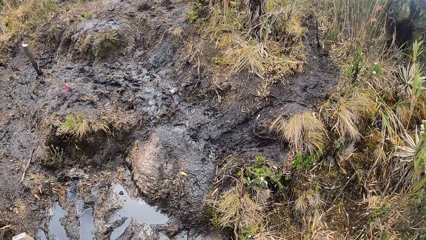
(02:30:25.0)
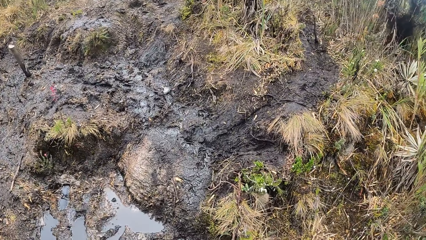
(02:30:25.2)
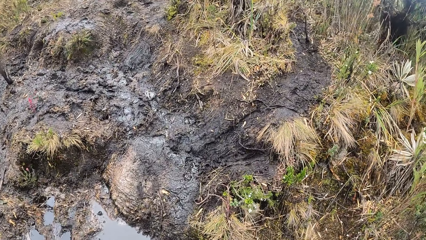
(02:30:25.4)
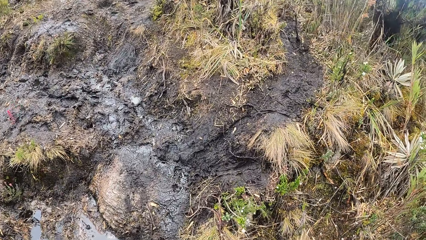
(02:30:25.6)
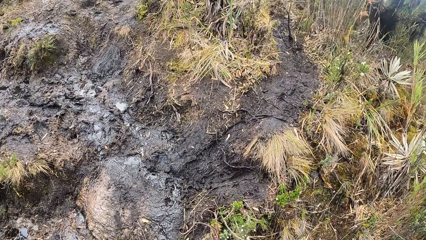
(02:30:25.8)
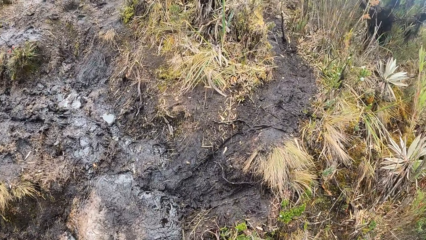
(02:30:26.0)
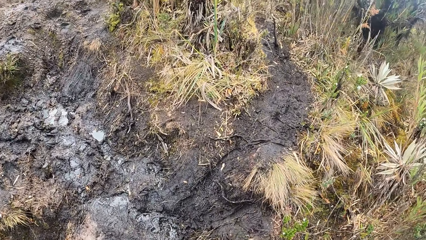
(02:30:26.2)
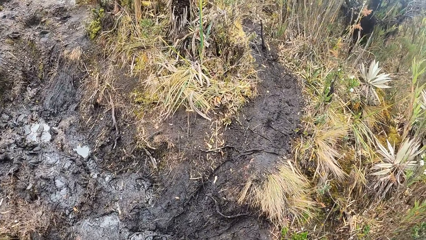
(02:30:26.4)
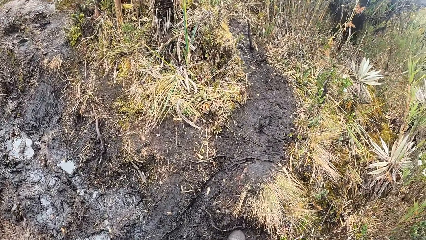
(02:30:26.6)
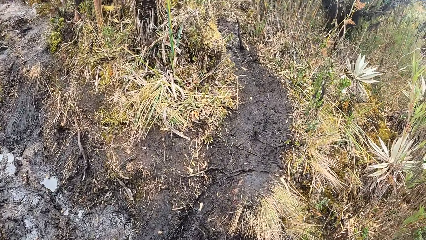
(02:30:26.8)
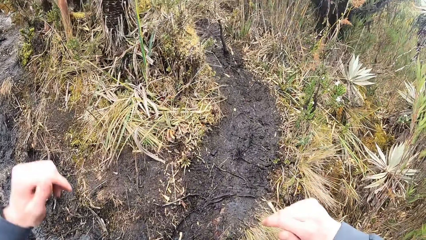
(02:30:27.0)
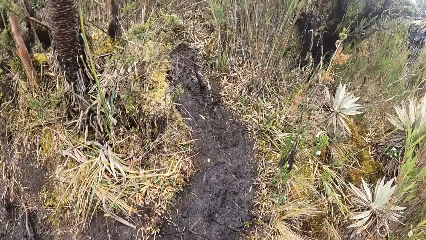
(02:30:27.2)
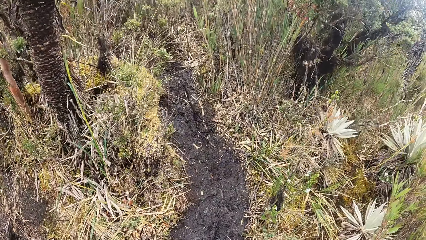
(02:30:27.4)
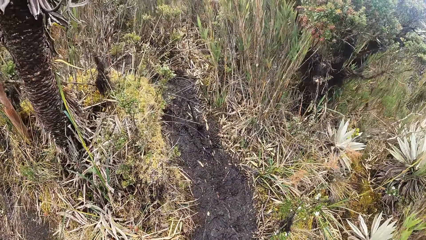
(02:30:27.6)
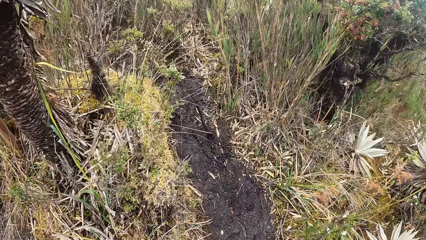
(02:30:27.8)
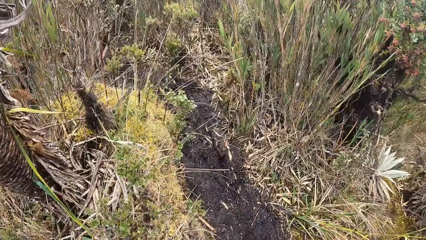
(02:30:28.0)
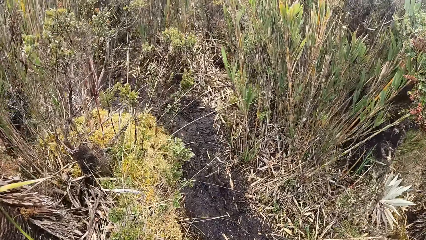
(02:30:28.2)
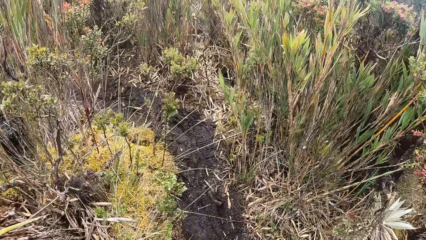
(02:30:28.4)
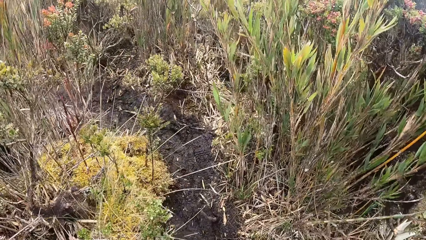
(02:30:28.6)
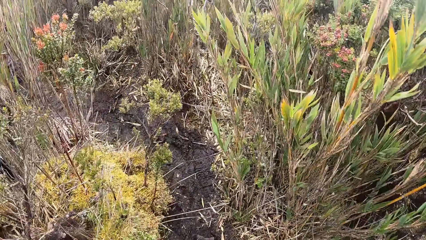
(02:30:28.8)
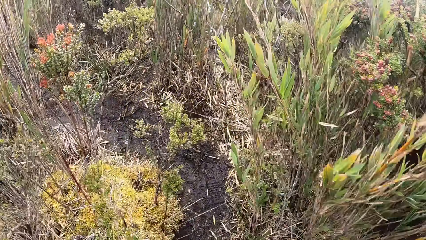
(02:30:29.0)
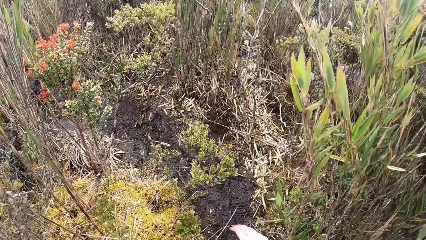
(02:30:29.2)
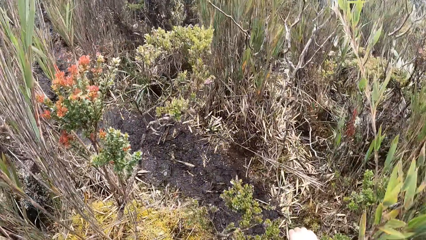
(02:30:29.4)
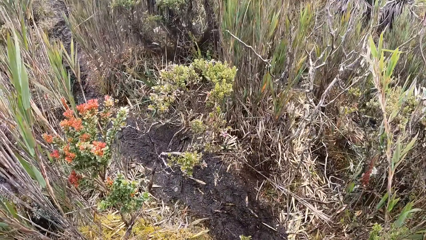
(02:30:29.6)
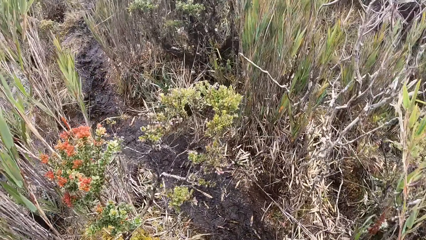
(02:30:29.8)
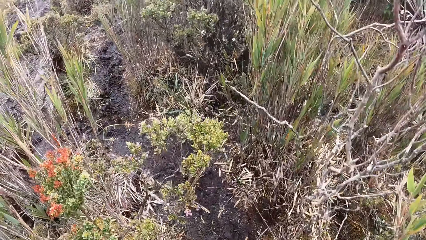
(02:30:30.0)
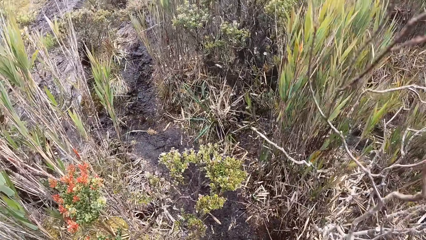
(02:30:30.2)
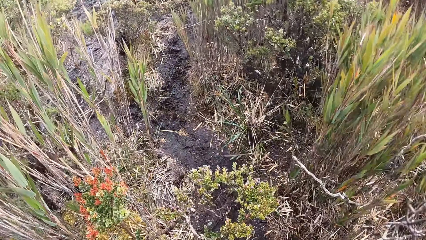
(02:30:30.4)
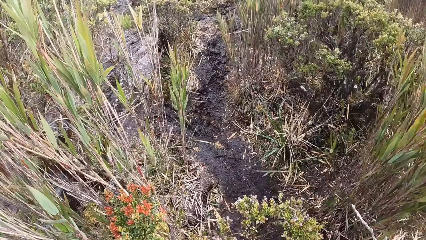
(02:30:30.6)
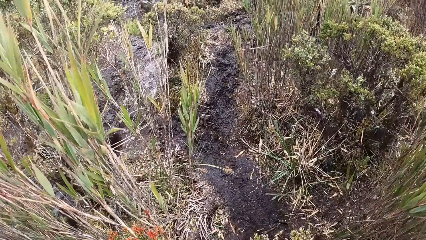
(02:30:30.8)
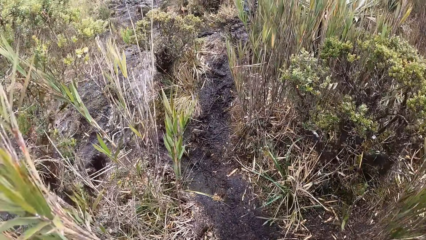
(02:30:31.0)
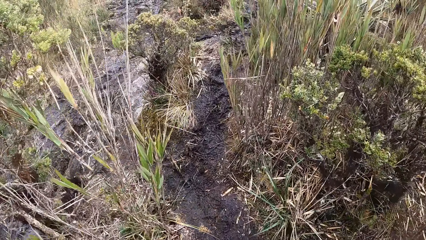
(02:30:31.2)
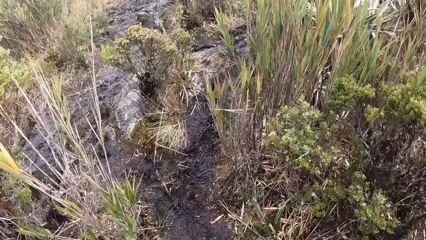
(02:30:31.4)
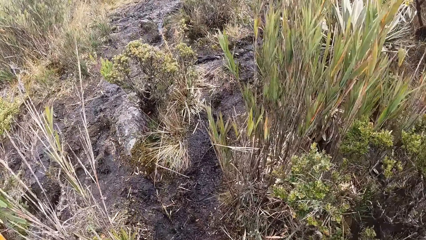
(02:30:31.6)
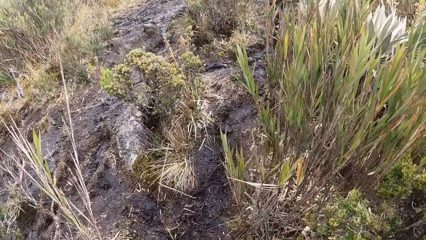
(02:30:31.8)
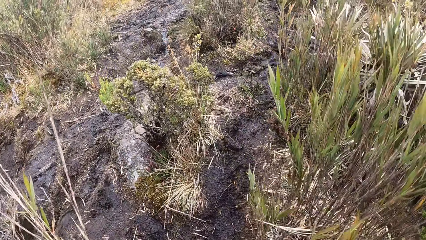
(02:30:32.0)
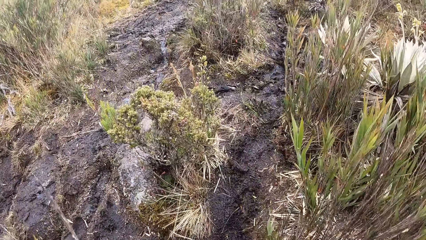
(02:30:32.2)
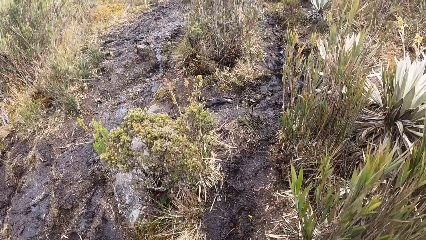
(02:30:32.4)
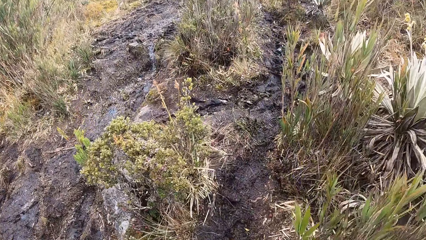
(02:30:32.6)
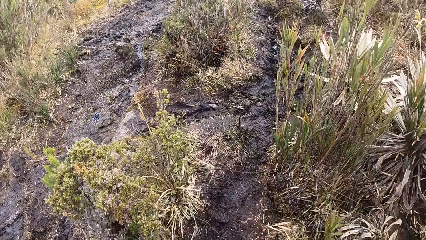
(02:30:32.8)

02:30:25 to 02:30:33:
The camera wearer walks.

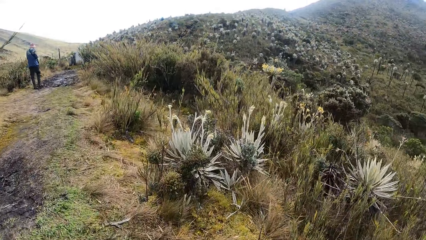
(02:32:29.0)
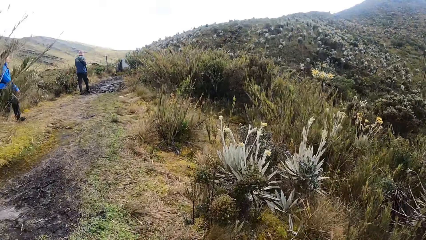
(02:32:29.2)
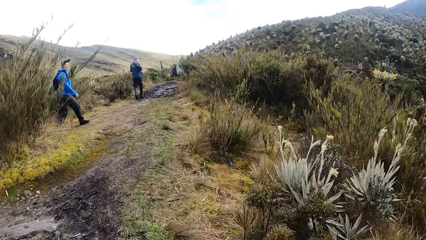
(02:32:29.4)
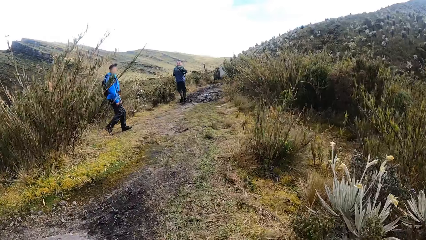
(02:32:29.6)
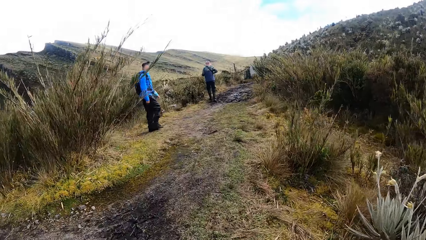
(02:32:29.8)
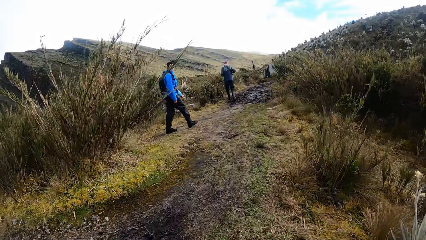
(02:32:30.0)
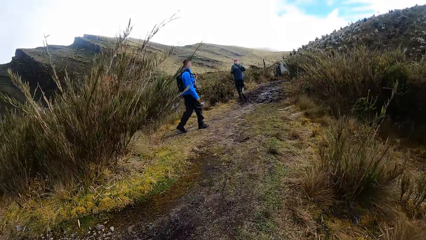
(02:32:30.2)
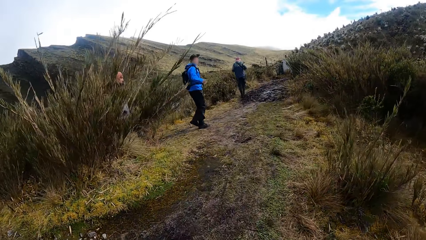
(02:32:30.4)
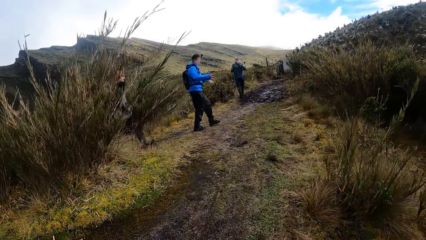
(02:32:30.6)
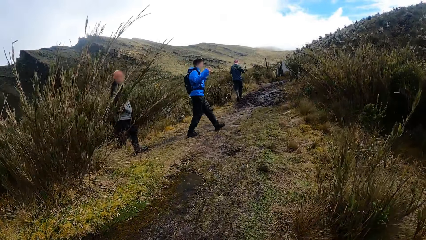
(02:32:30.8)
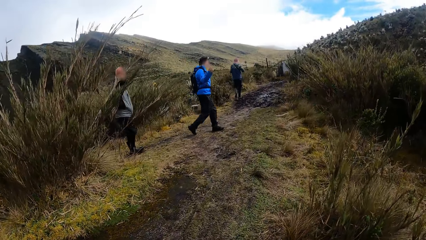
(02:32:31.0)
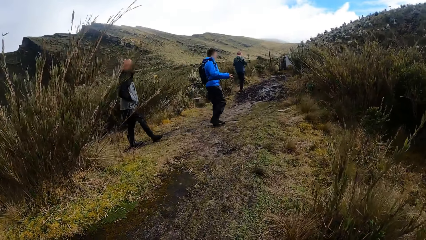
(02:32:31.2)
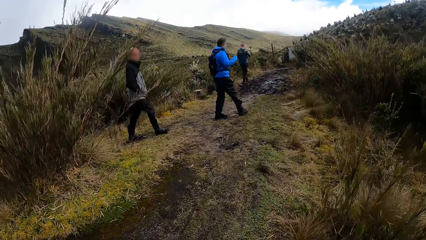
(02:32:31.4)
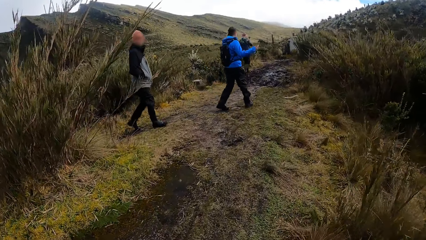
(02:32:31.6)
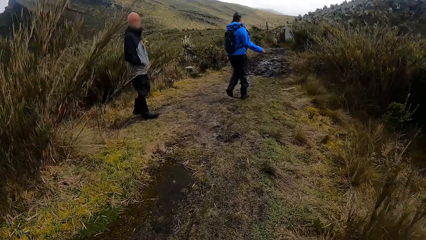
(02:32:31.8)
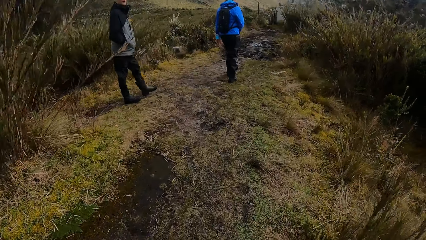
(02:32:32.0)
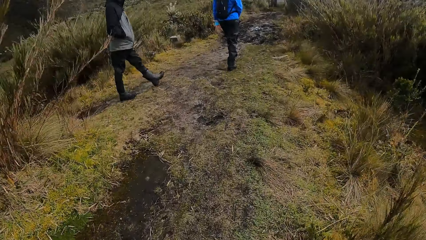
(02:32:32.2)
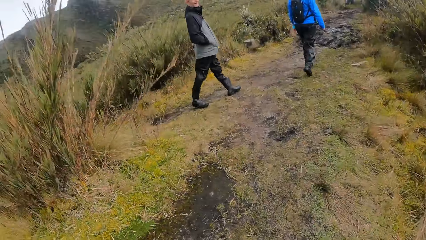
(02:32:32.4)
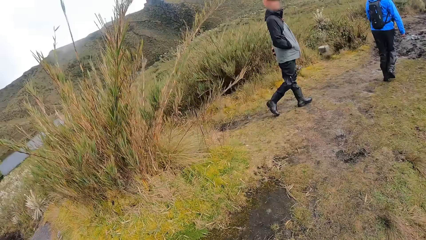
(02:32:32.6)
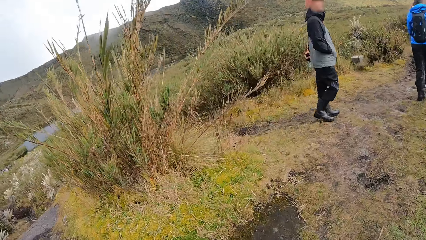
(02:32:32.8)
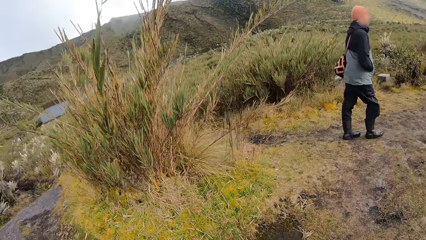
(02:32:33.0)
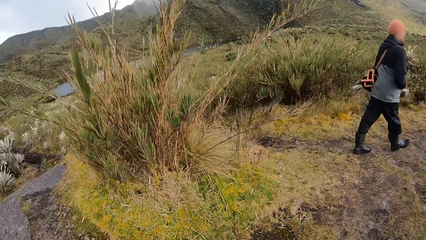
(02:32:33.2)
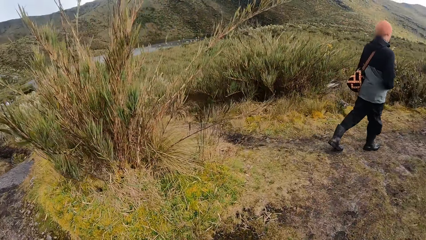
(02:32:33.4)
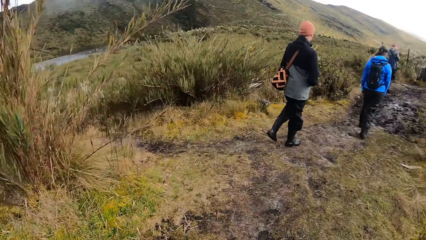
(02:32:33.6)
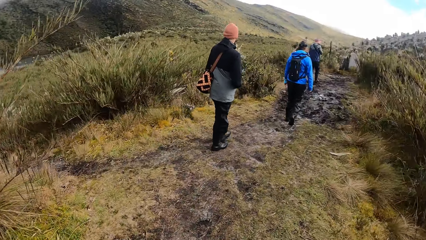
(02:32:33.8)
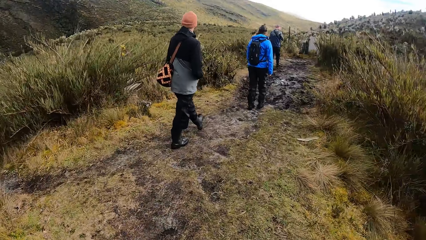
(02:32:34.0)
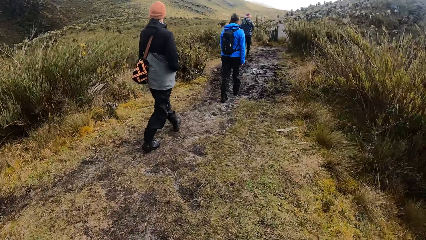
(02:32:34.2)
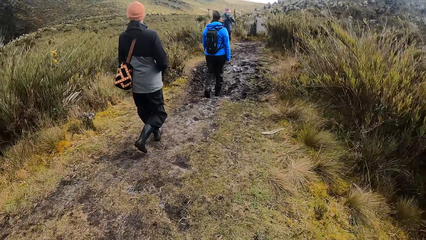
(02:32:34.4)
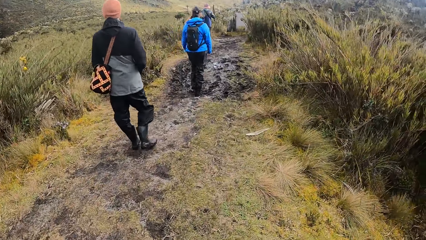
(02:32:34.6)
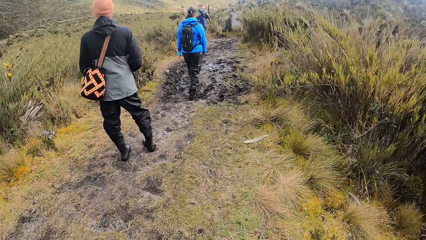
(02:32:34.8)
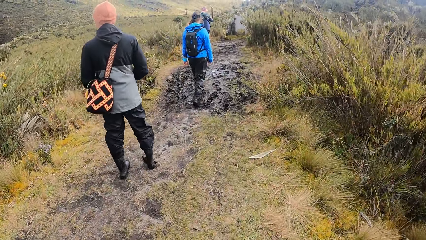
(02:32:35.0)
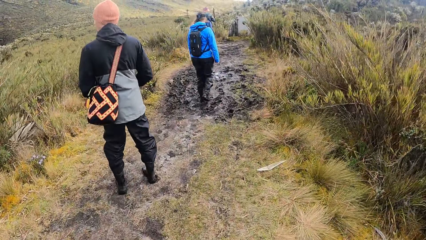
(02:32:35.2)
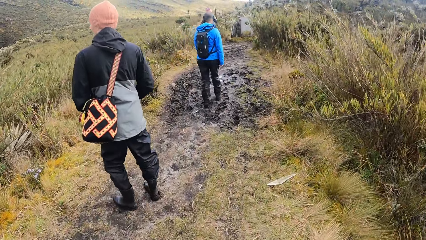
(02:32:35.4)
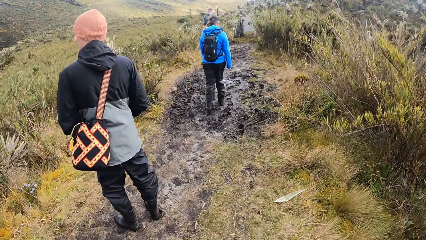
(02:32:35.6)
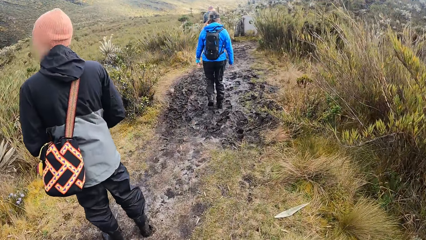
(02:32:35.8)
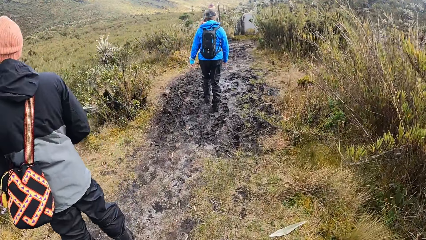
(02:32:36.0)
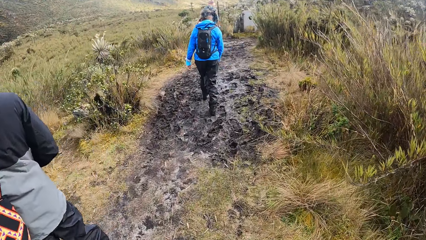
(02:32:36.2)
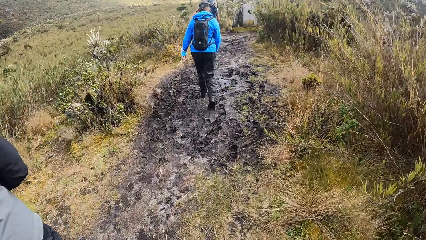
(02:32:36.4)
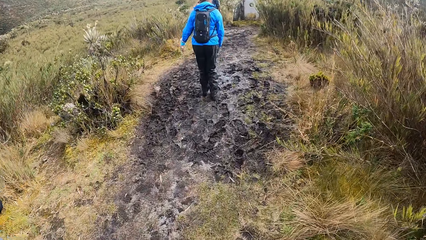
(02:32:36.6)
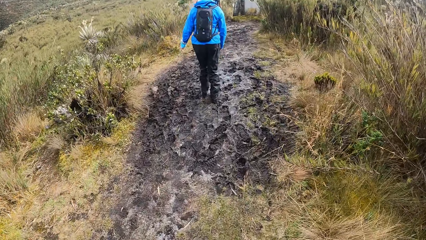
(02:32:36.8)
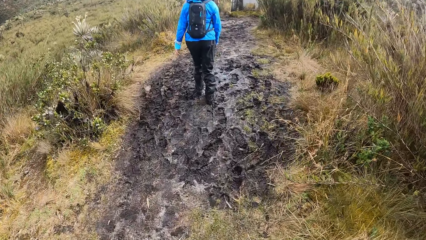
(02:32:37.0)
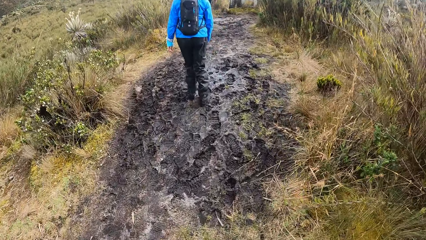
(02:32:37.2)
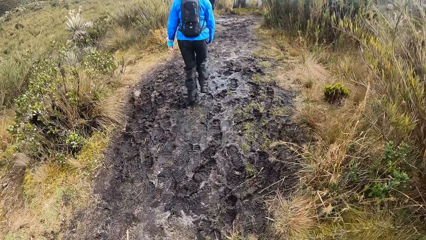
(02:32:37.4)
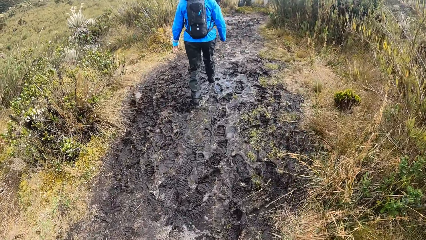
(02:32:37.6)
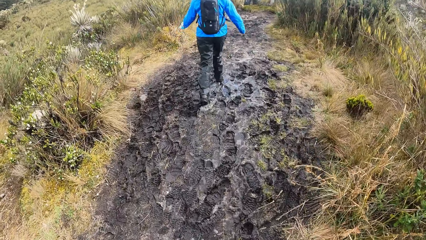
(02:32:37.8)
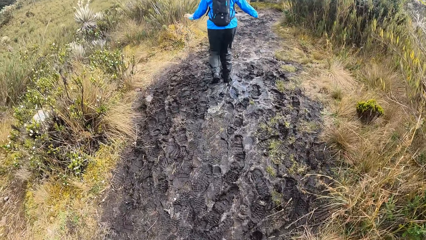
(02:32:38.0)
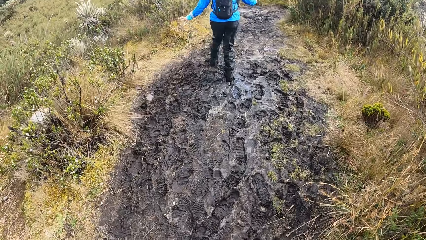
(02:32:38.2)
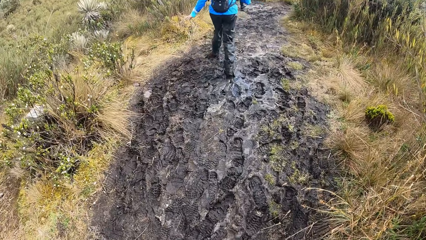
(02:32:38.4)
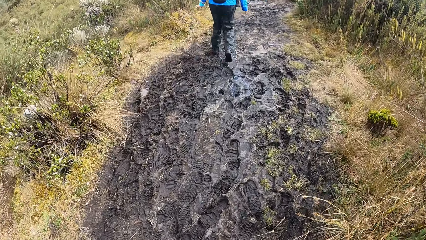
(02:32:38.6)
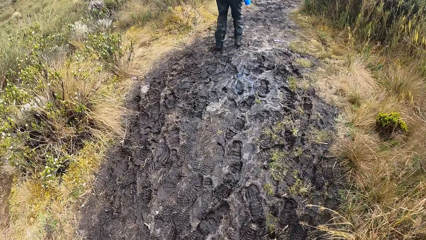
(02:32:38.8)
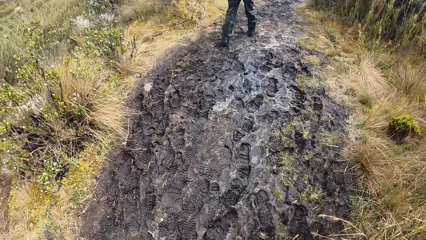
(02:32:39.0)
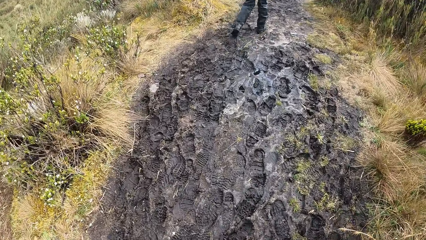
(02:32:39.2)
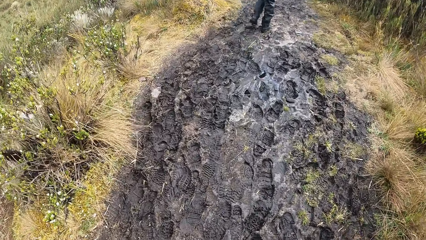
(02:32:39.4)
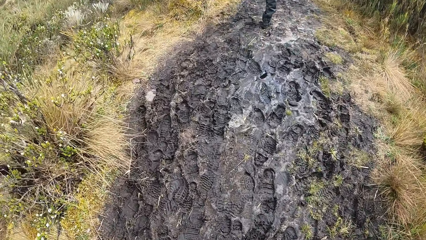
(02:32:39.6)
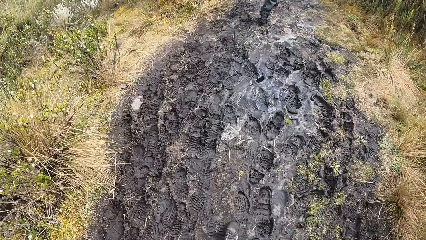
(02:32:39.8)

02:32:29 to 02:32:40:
The woman swings her hands.
